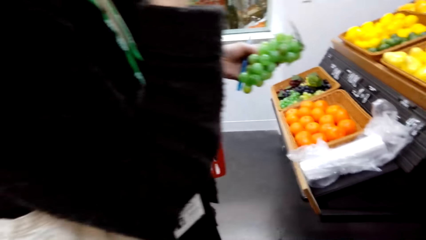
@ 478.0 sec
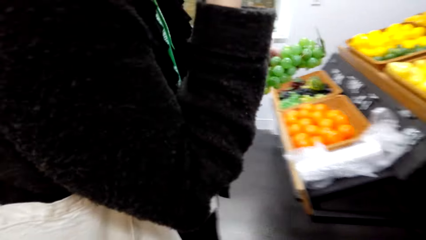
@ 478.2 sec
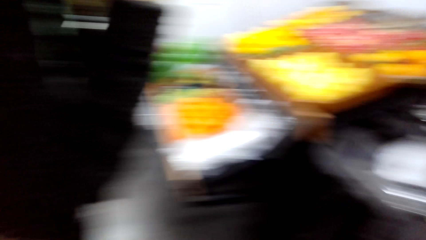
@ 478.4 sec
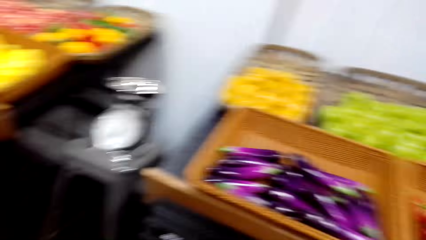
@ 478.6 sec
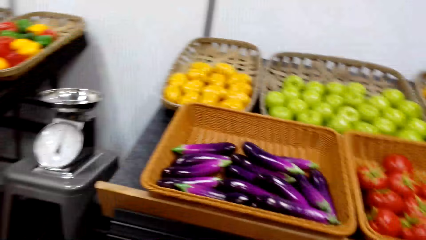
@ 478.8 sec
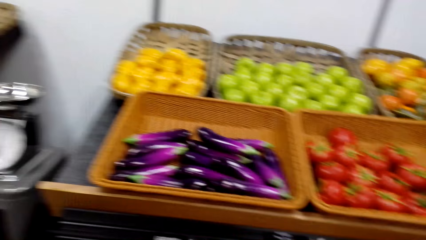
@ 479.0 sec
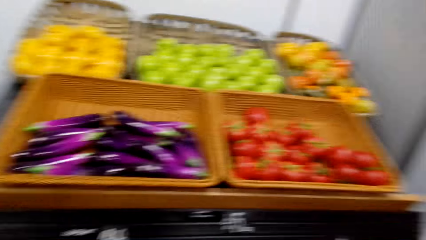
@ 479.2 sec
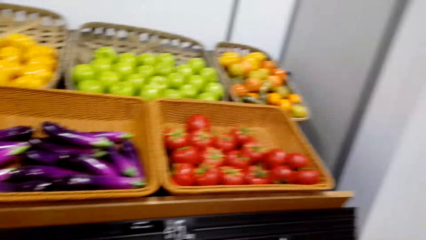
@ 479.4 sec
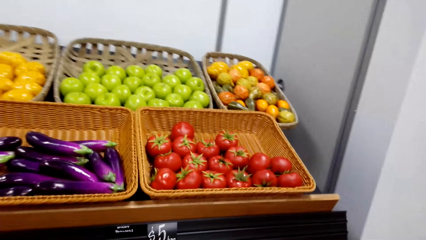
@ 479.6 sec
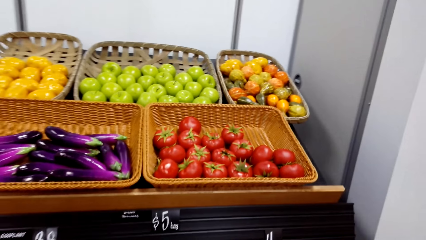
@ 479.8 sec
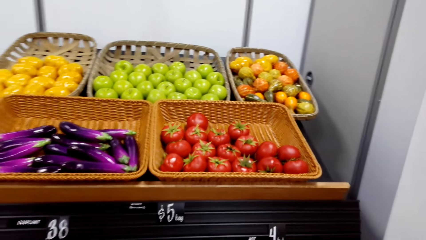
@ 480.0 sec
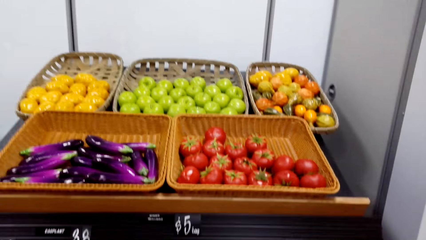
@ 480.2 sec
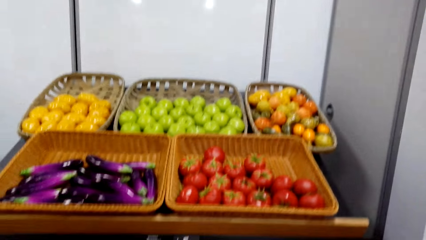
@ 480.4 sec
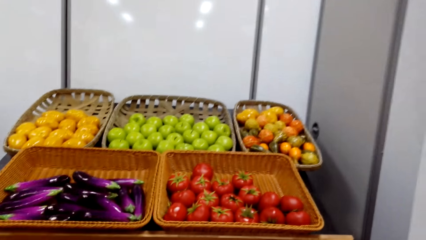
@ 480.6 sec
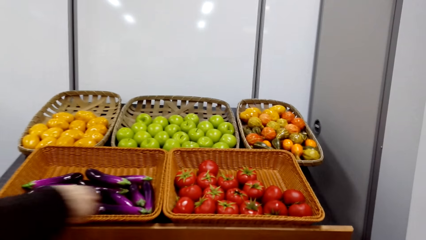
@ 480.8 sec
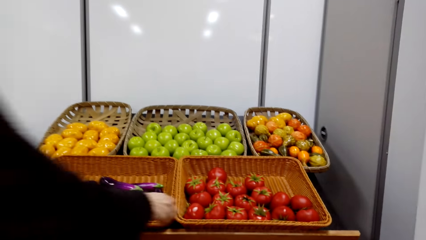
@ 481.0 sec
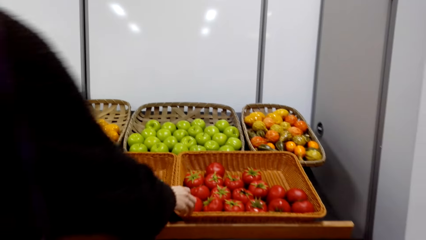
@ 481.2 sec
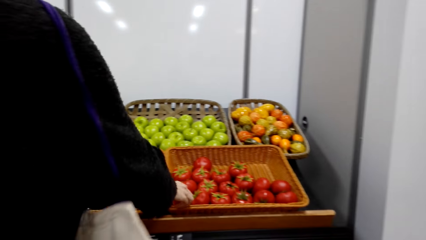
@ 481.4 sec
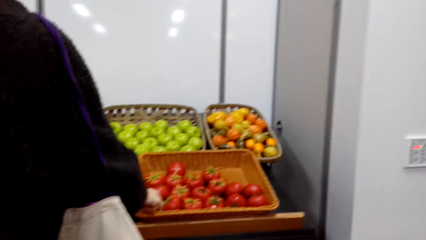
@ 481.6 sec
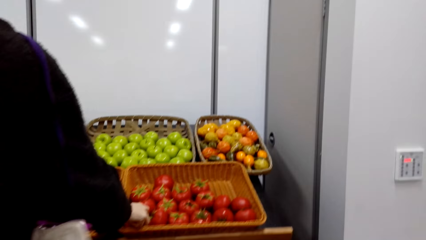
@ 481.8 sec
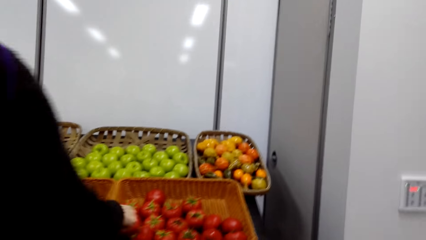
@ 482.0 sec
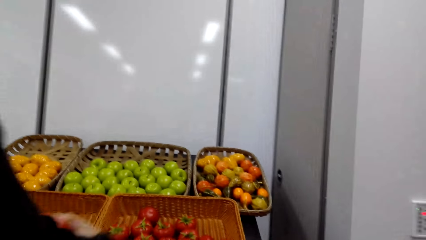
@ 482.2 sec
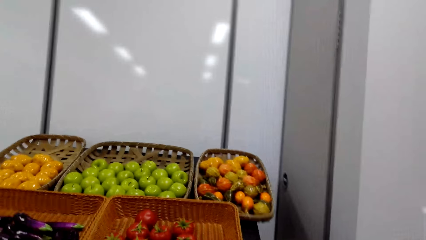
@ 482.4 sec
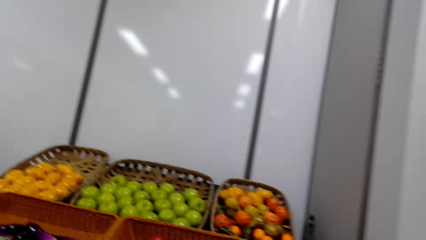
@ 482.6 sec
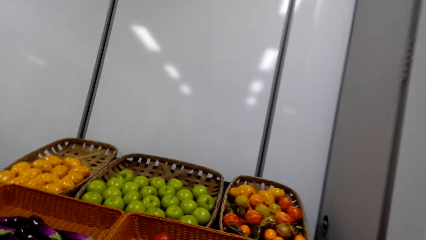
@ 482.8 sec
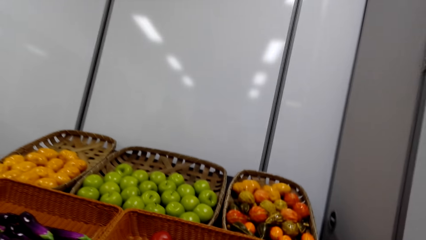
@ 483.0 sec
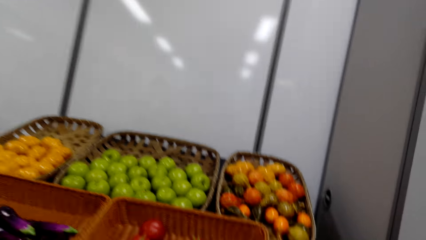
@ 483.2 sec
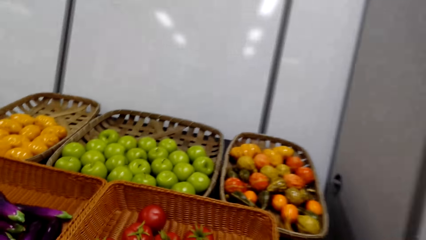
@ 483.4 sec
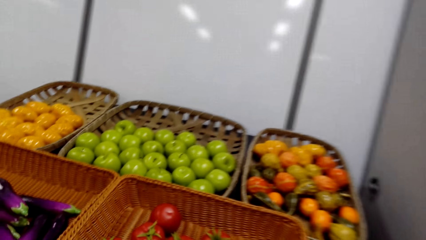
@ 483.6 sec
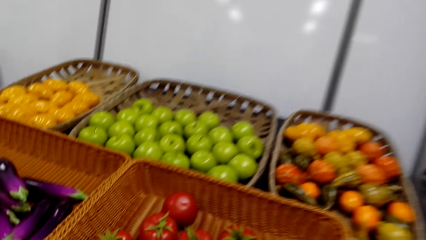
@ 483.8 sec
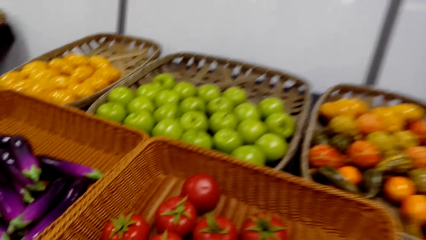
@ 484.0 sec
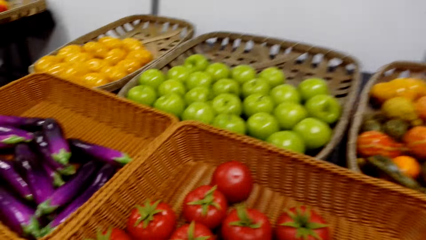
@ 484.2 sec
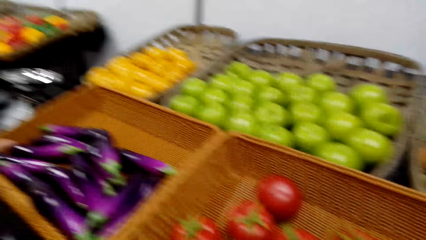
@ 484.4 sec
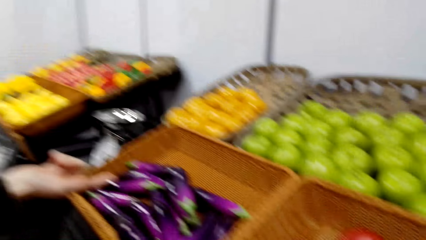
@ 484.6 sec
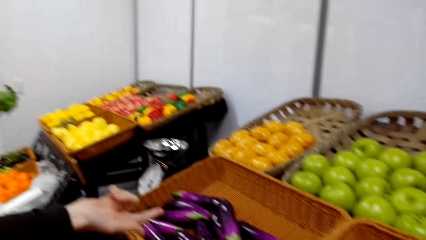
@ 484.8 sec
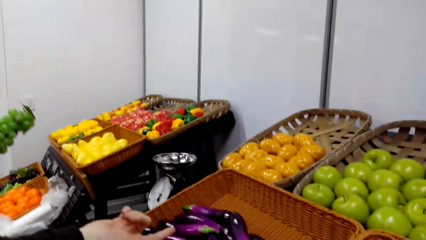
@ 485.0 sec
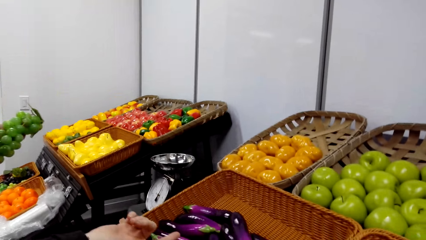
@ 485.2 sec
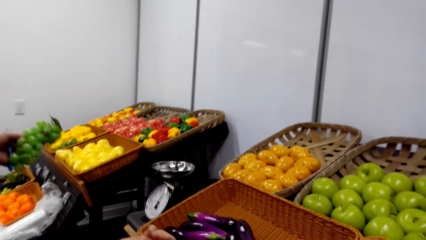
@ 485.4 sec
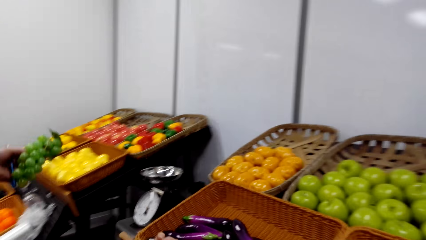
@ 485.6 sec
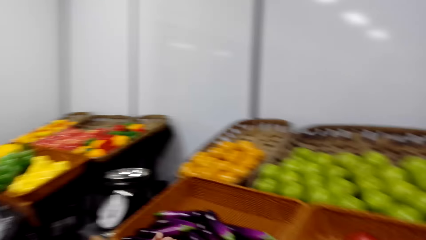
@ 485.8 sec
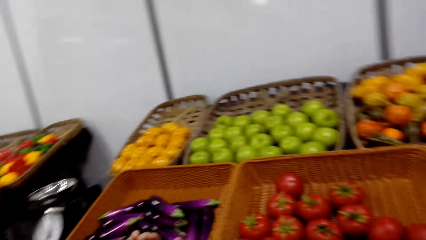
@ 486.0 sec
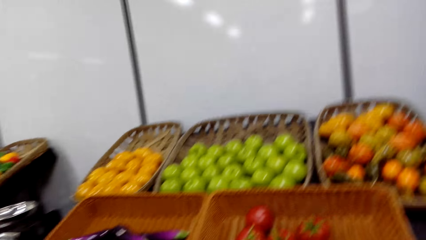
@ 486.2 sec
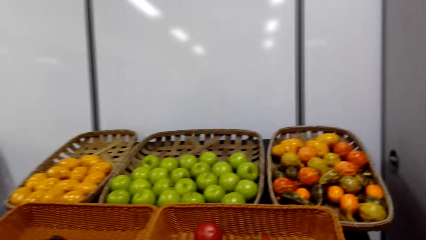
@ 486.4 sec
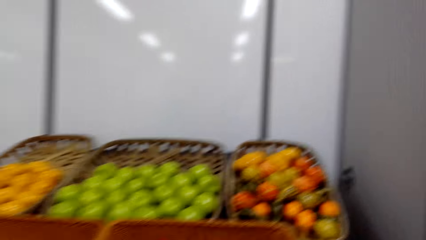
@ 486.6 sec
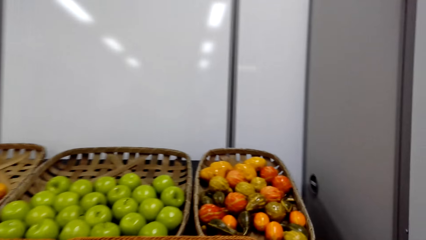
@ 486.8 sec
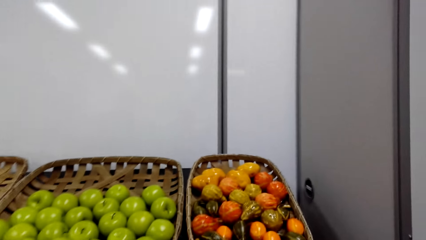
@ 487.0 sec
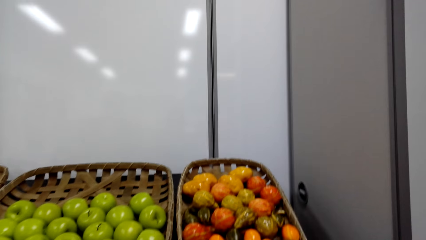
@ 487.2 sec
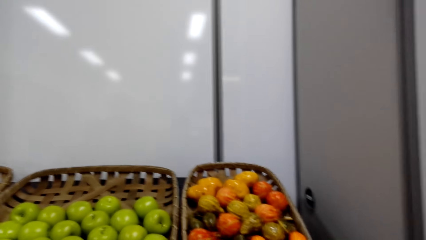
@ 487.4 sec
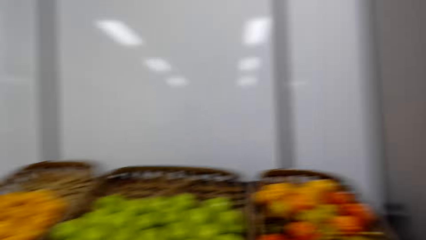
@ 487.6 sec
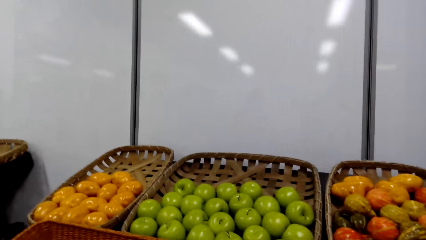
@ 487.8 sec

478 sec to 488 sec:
A woman reaches for the tomatoes. The woman picks a tomato.

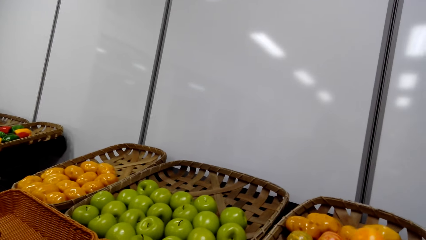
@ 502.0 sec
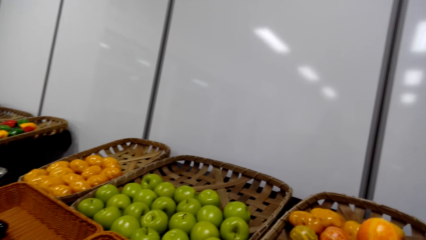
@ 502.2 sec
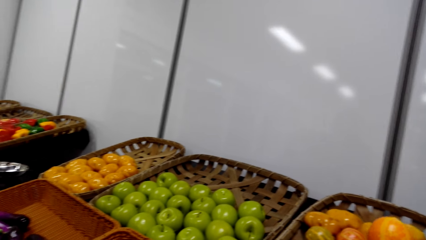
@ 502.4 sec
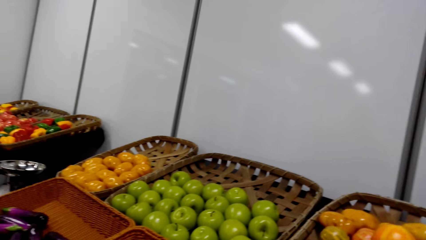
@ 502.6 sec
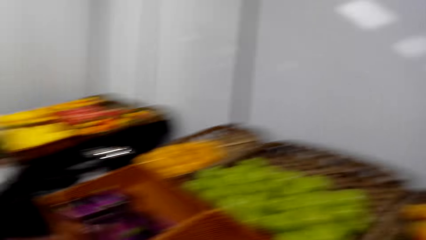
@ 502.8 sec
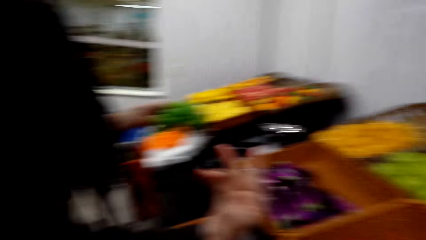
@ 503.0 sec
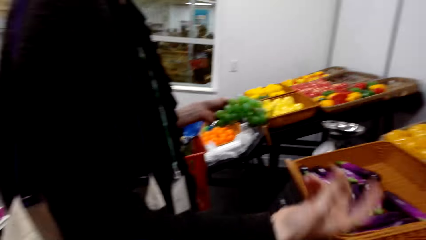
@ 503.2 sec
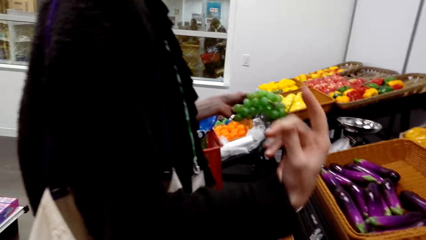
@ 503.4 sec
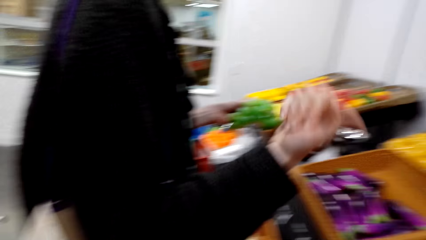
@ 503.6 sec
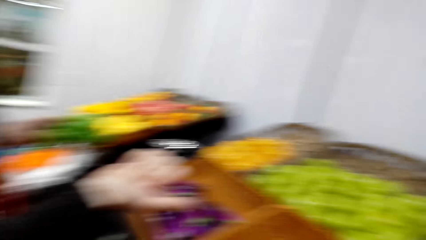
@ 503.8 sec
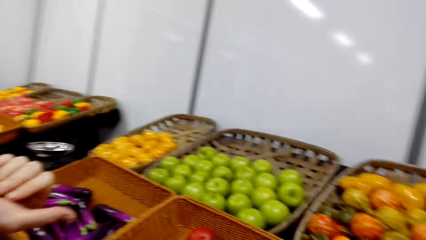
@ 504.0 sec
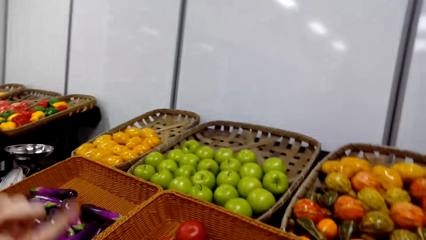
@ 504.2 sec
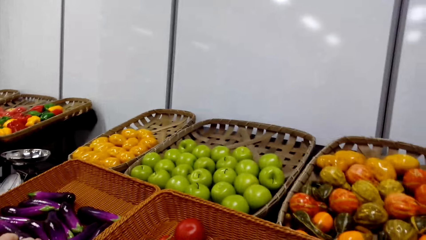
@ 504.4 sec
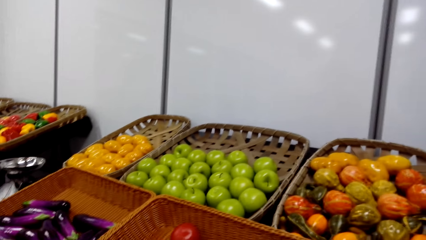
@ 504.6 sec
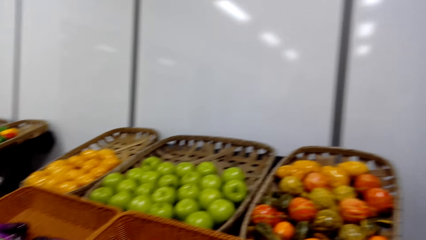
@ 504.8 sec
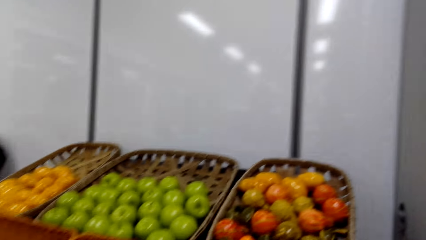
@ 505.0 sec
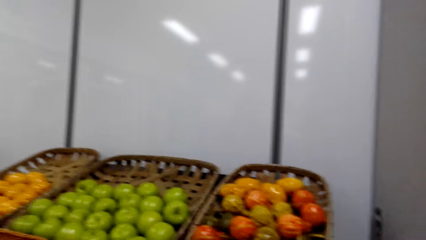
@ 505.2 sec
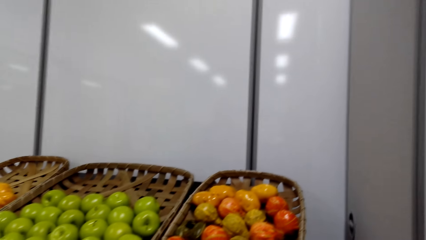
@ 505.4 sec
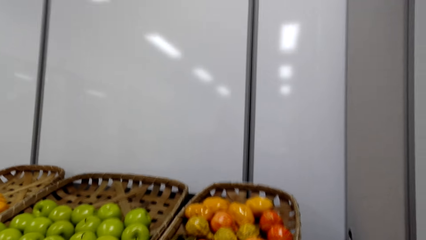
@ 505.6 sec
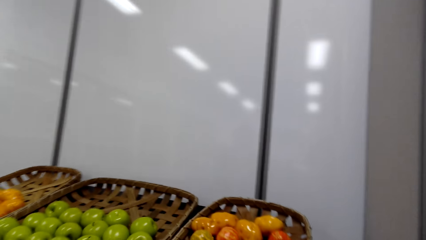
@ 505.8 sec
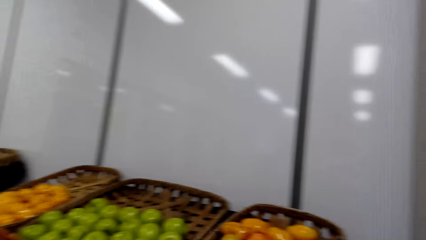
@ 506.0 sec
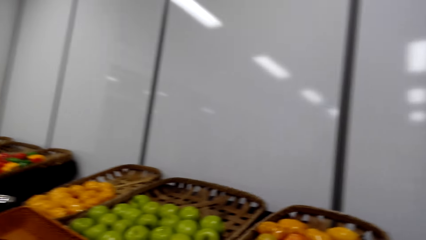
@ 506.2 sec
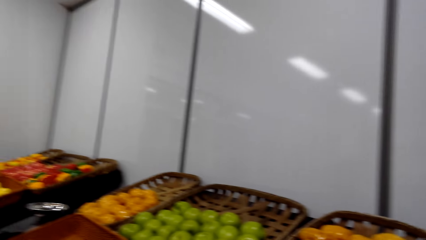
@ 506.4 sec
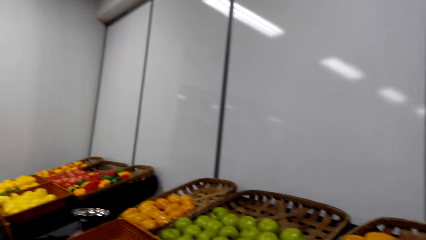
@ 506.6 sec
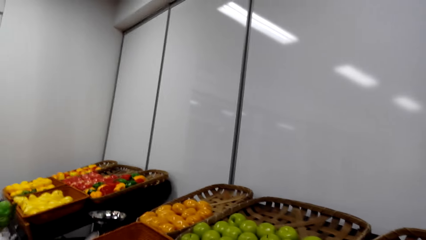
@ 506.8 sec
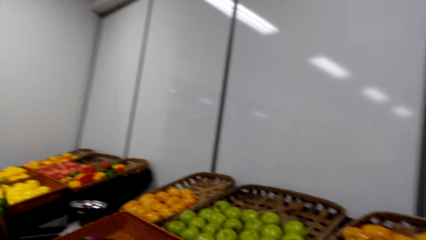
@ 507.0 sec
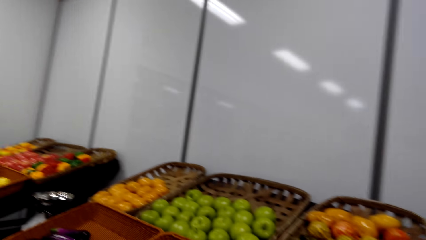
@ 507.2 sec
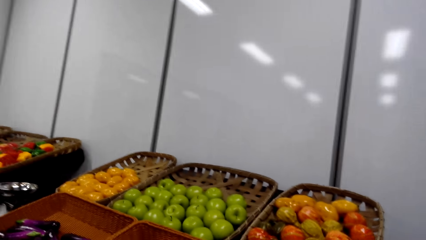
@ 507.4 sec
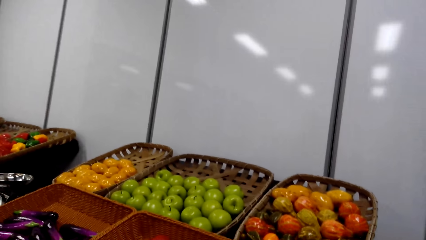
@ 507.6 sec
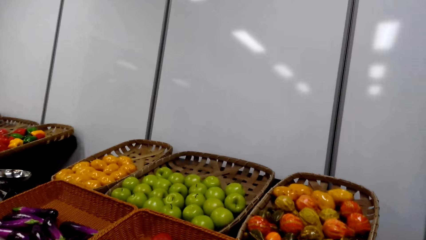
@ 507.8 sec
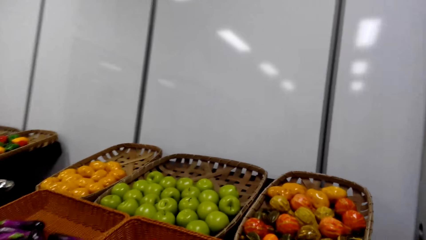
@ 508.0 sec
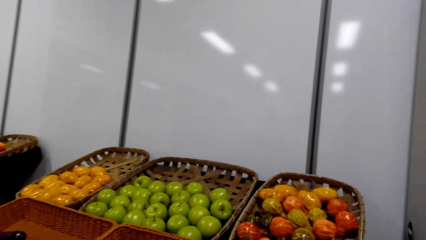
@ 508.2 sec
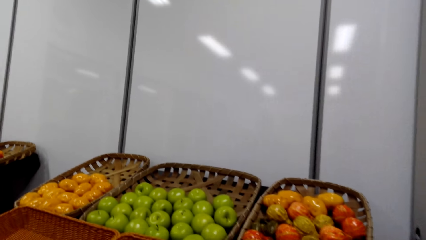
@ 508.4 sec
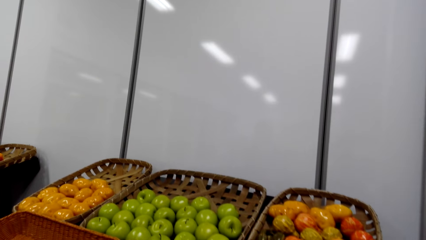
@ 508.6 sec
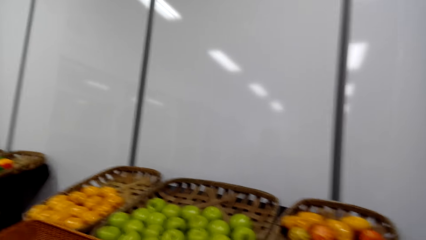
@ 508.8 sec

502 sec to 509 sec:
A woman does hand gestures.
